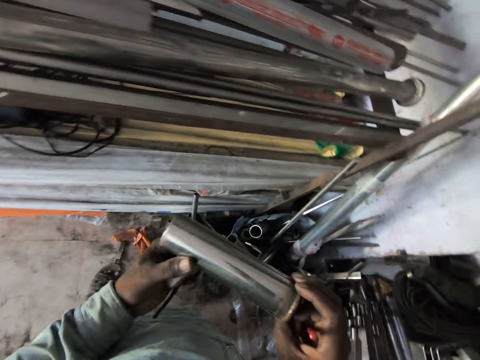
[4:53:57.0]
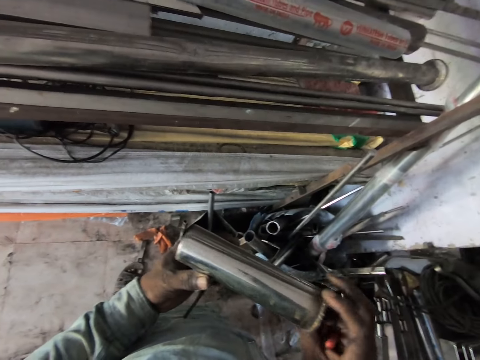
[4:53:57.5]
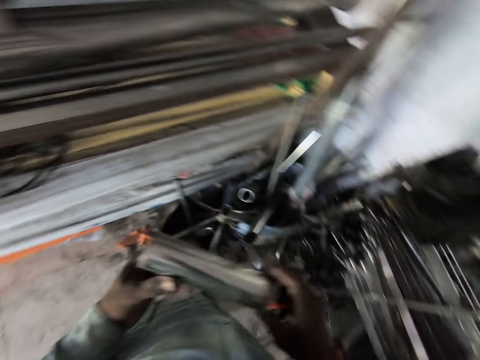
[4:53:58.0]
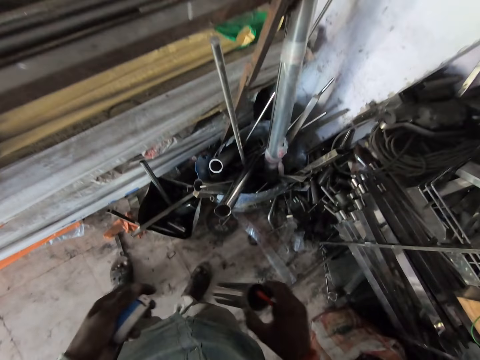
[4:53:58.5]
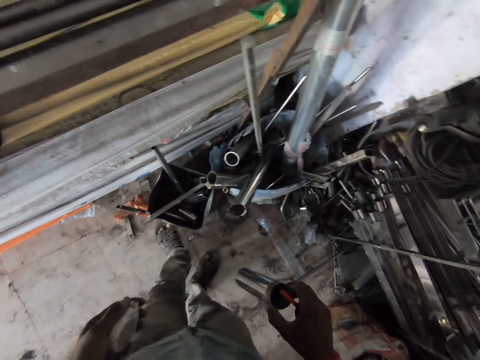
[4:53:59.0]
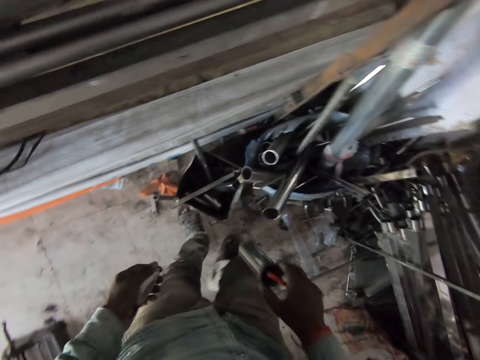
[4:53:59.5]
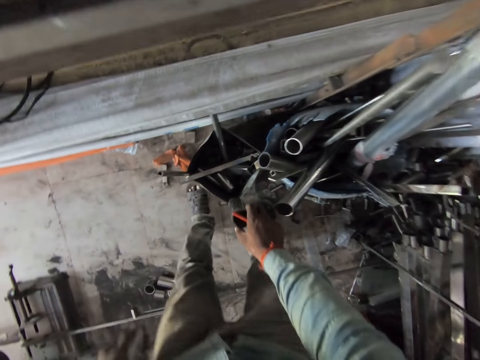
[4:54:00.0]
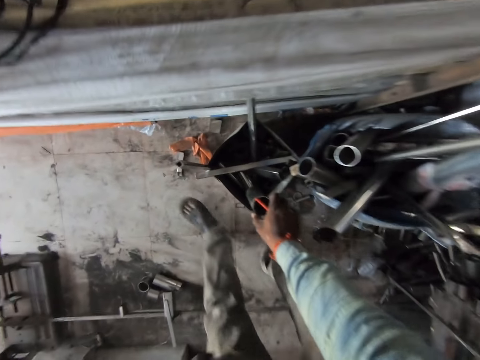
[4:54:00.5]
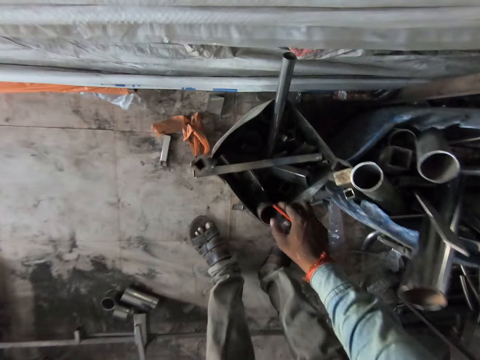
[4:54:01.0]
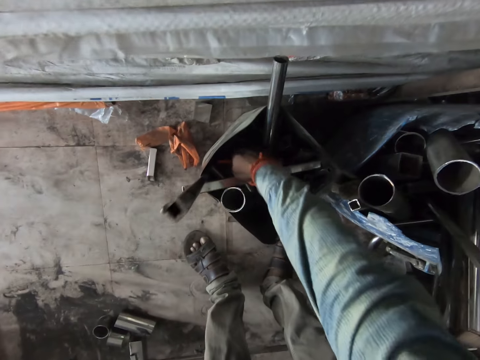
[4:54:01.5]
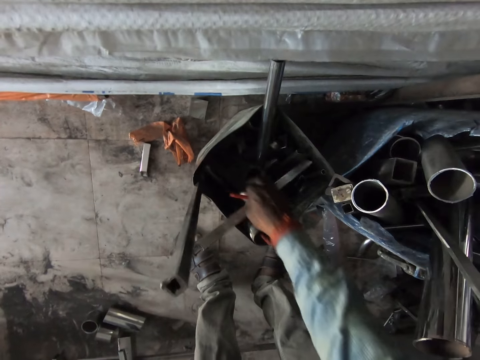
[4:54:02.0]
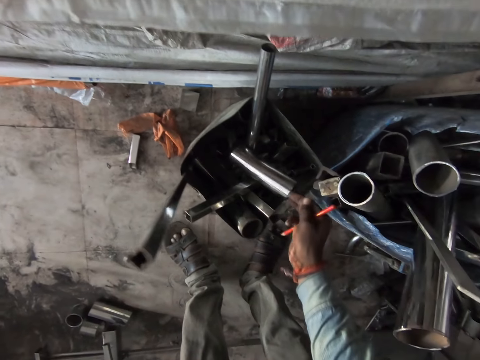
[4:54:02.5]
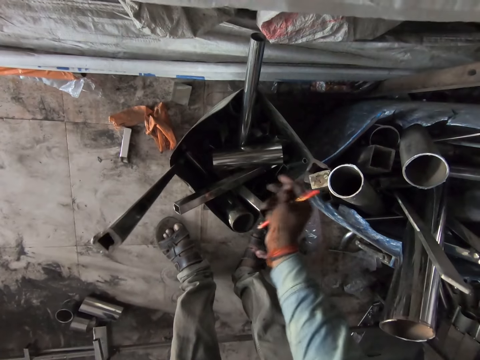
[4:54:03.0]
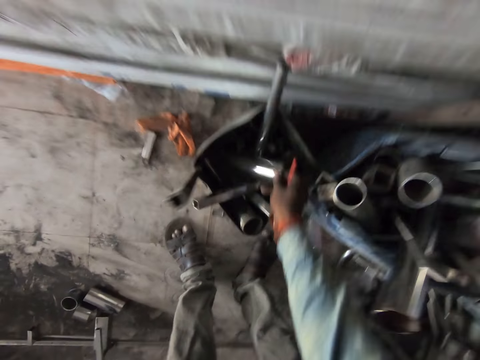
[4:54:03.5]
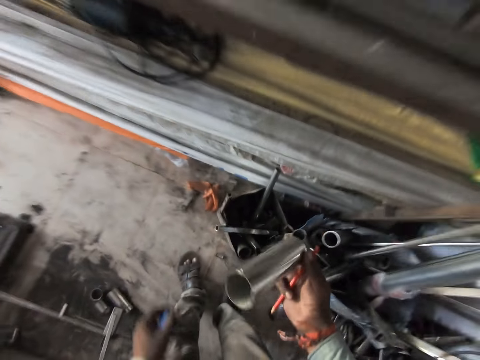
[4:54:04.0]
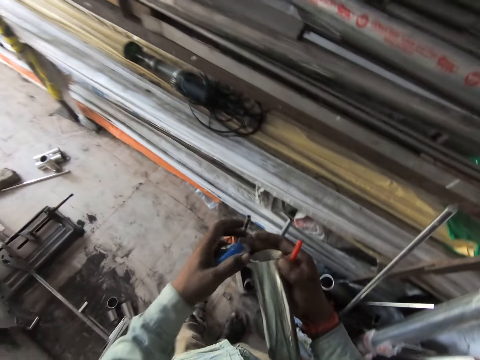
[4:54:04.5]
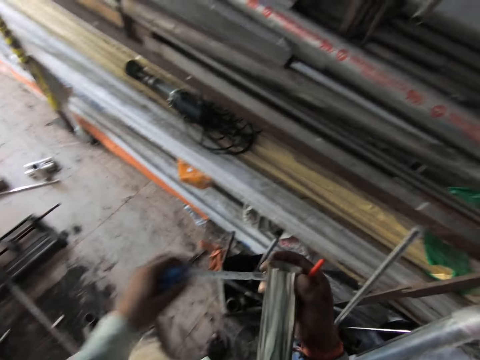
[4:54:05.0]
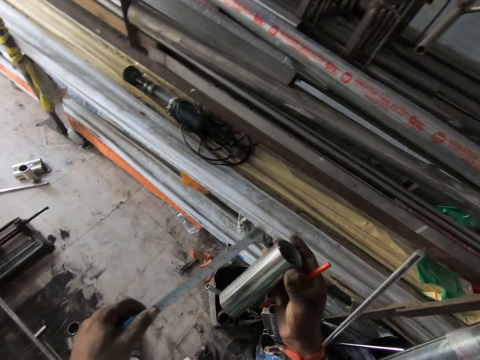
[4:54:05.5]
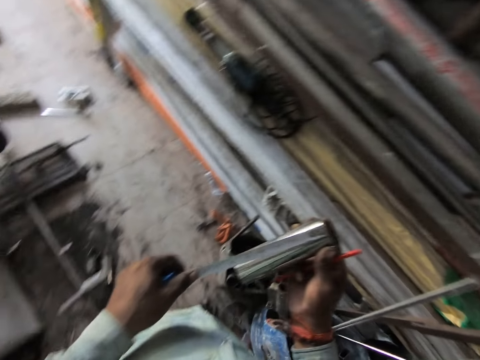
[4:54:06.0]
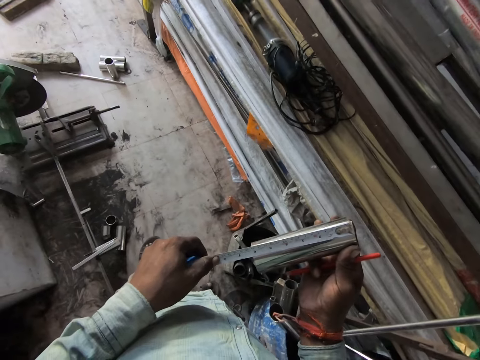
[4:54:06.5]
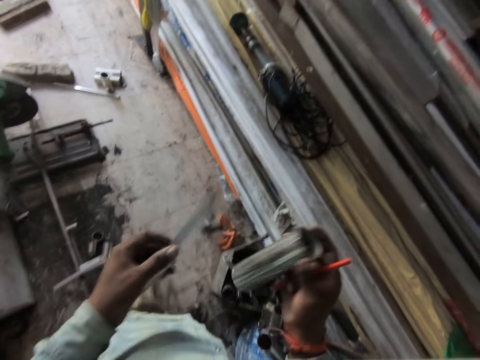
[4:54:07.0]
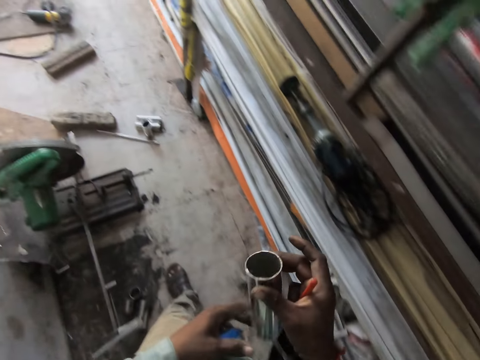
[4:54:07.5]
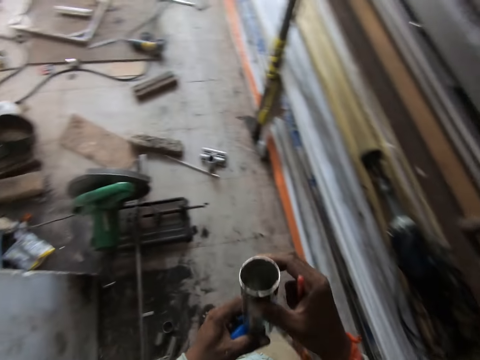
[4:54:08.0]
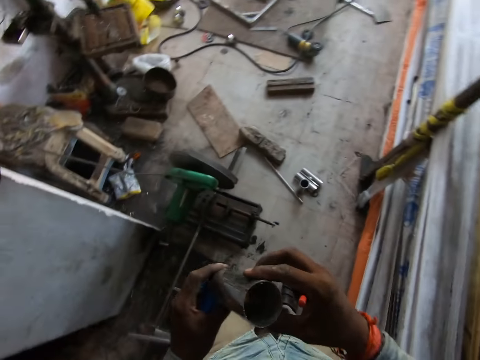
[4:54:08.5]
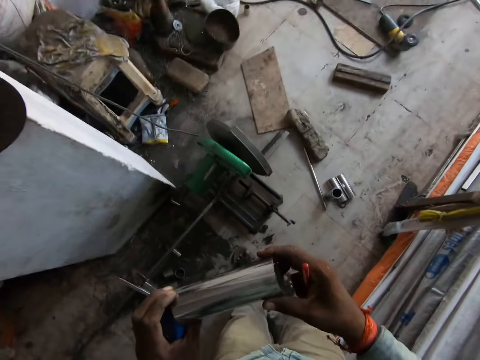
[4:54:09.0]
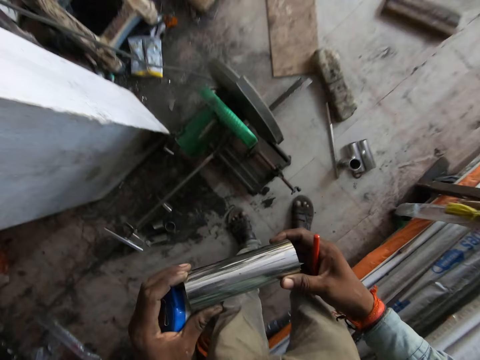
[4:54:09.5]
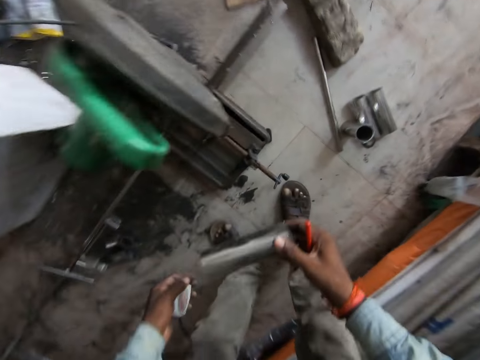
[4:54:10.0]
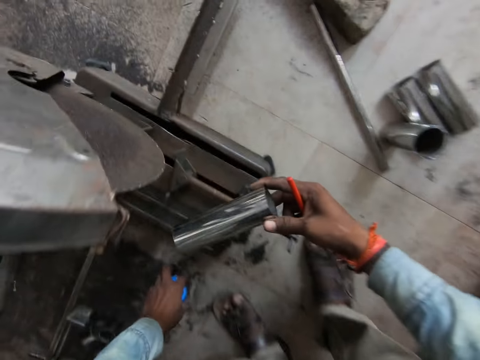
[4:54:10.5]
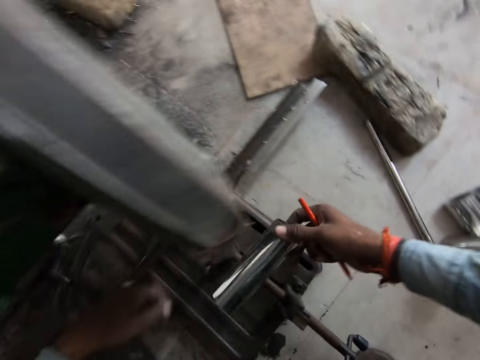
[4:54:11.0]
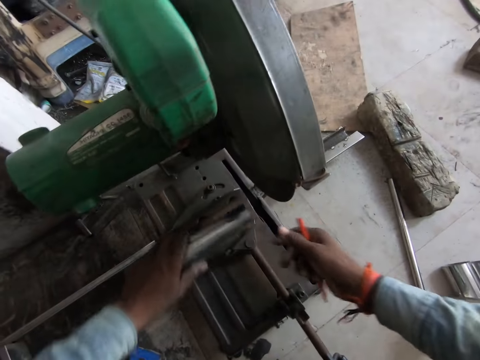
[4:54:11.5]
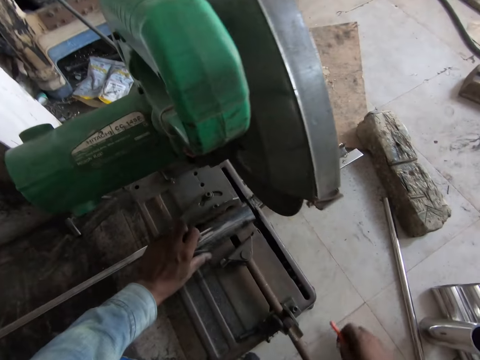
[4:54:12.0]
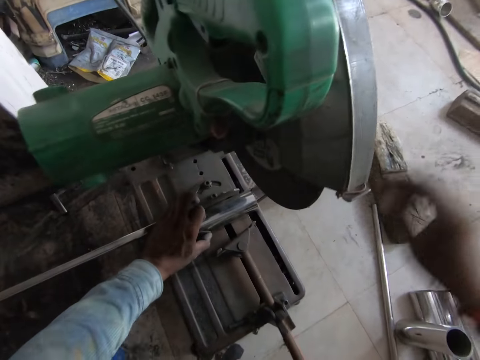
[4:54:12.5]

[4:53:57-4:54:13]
The camera wearer holds the steel pole with his right hand. He drops the steel pole in the bucket on the floor with his right hand. He picks a steel pole from the bucket on the floor with his right hand. He drops the steel pole in the bucket on the floor with his right hand. He picks the steel pole from the bucket on the floor with his right hand. He pulls the blade of the tape measure in his left hand with his right hand. He places the blade of the tape measure in his left hand on the steel pole in his right hand. He measures the metal. He removes the blade of the tape measure from the steel pole in his right hand with his left hand. He retracts the blade of the tape measure with his left hand. He holds the steel pole with both hands. He adjusts the steel pole with both hands. He walks to the cutter. He holds the steel pole with his right hand. He drops the tape measure on the floor with his left hand. He drops the metal. He passes the steel pole from his right hand to his left hand. He places the steel pole on the table of the cut-off saw with his left hand.

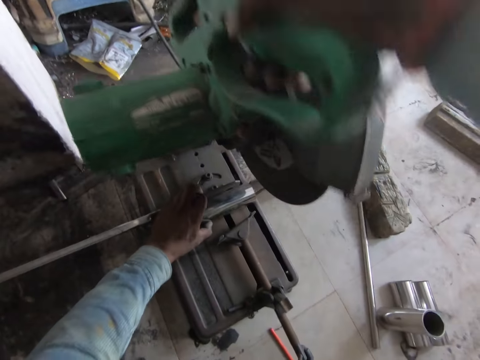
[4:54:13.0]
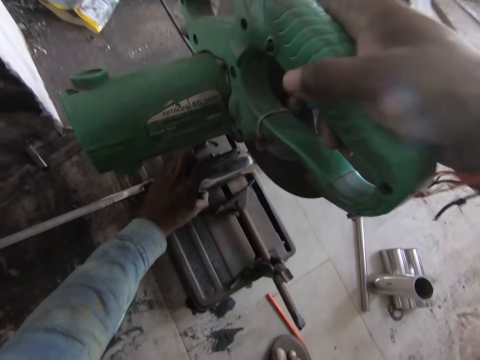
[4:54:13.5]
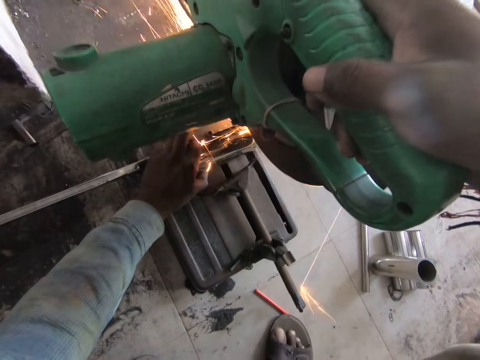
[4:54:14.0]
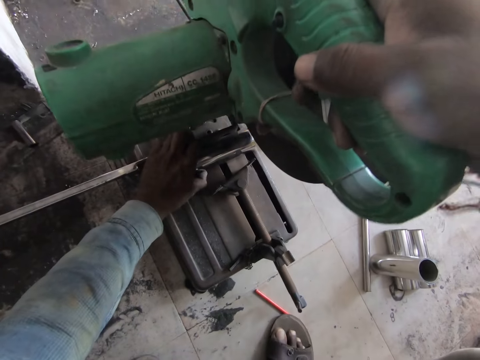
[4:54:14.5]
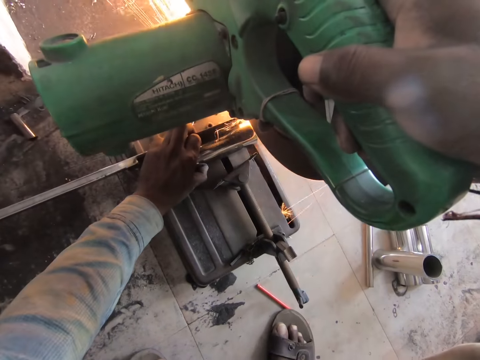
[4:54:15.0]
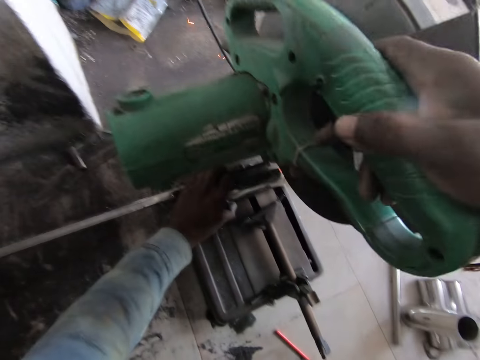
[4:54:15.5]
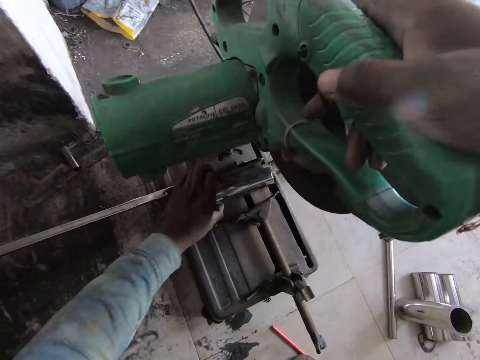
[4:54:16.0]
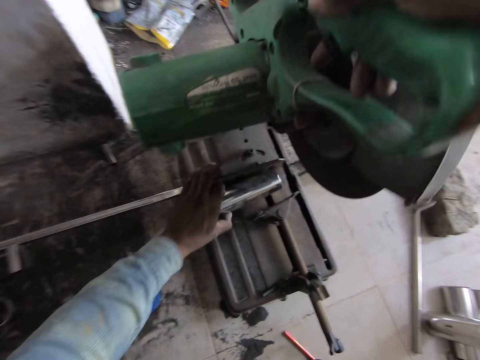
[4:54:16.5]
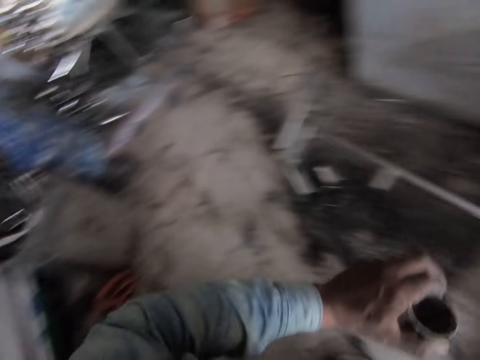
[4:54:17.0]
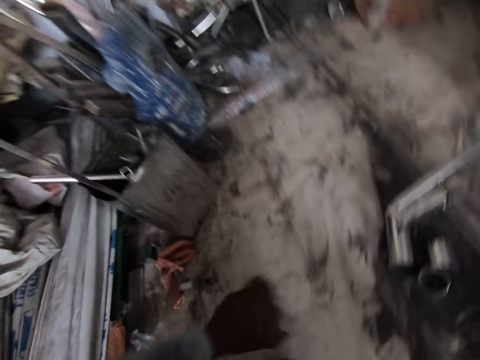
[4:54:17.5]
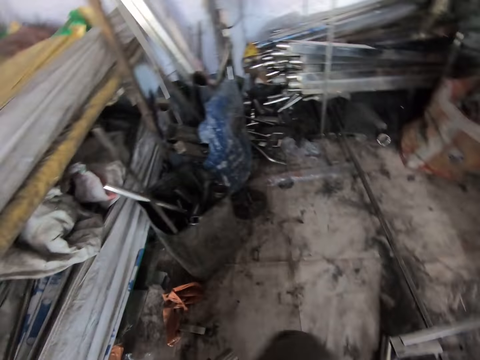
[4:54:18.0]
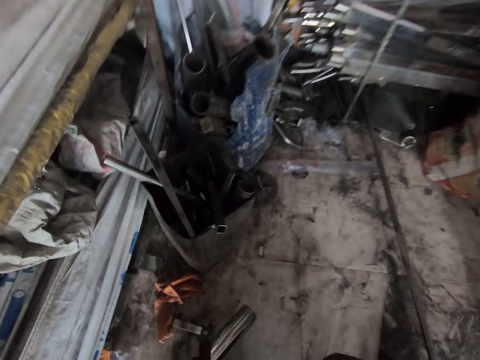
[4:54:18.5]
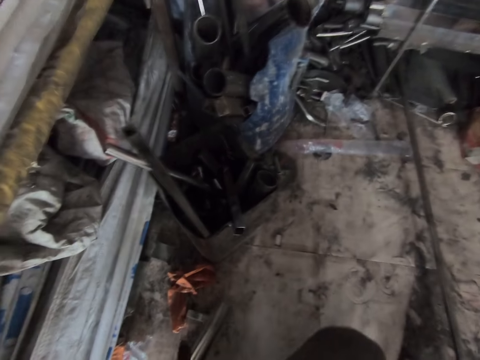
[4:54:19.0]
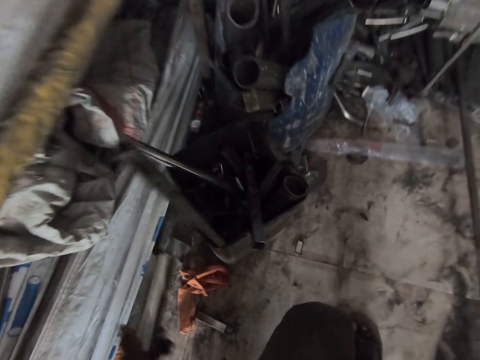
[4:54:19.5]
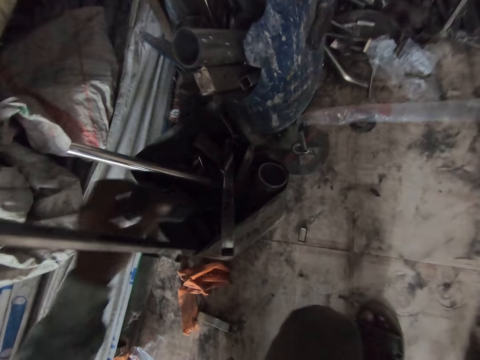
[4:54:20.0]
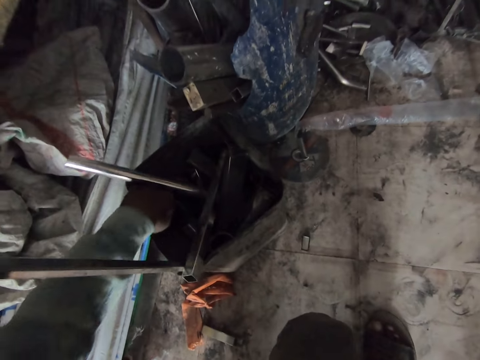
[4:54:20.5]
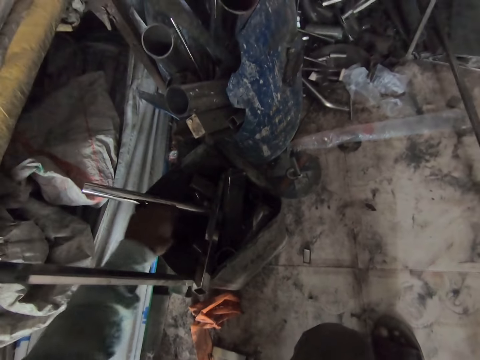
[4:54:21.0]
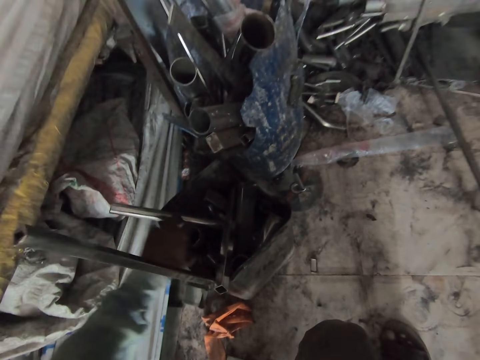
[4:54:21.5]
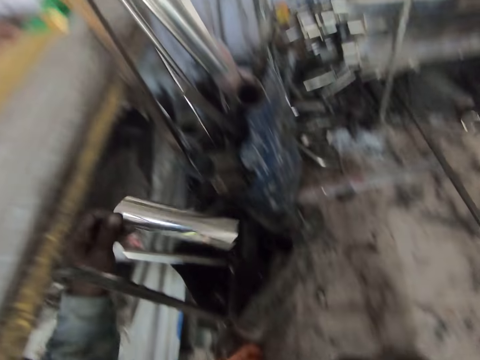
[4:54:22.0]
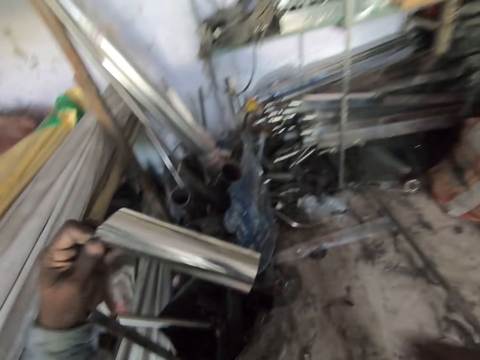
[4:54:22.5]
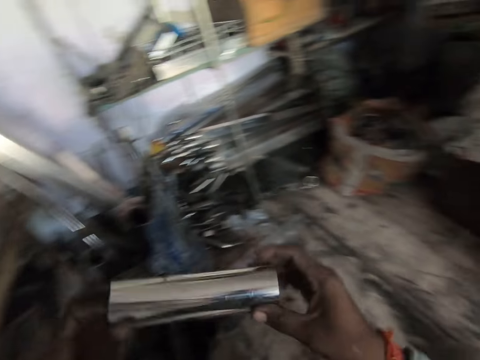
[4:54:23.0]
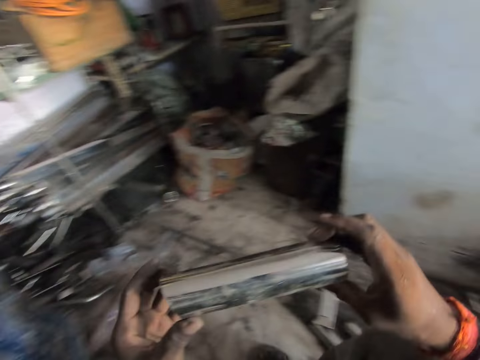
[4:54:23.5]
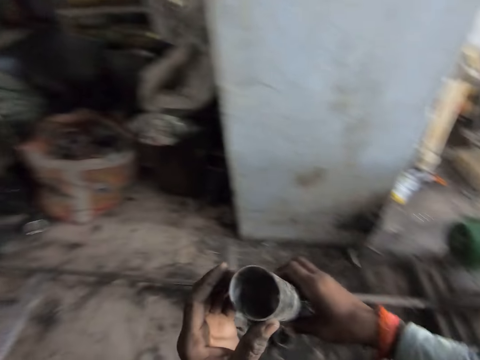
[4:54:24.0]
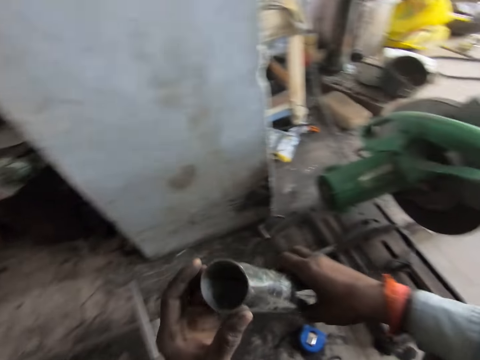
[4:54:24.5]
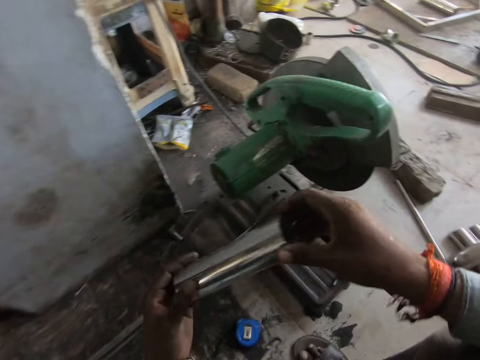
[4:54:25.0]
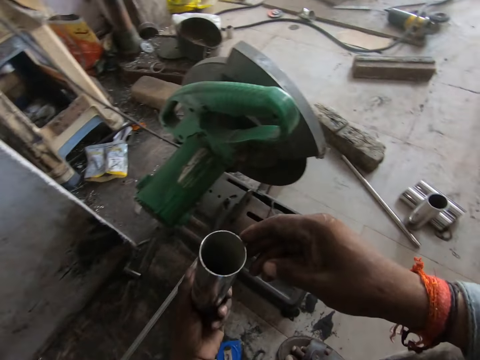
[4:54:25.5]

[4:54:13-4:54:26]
The camera wearer holds the handle of the cut-off saw with his right hand. He moves the cut-off wheel with his right hand. He cuts the steel pole on the table of the cut-off saw with the cut-off wheel in his right hand. He lifts the steel pole from the table of the cut-off saw with his left hand. He drops the steel pole in the bucket on the floor with his left hand. He pulls out the steel pole from the bucket on the floor with his left hand. He picks the steel pole from the bucket on the floor with his left hand. He holds the steel pole with both hands. He adjusts the steel pole with both hands. He looks at the metal.
